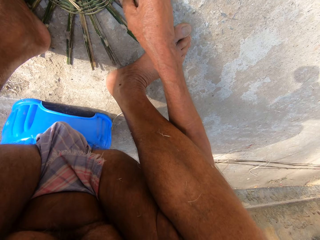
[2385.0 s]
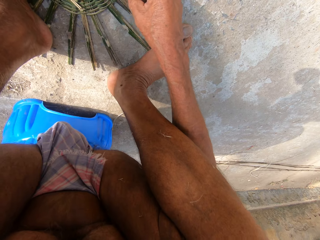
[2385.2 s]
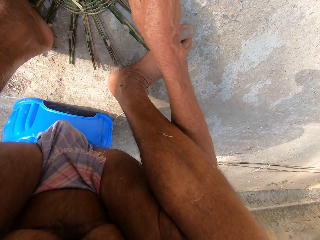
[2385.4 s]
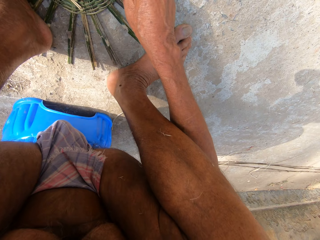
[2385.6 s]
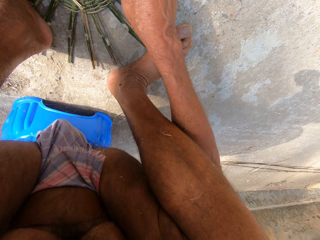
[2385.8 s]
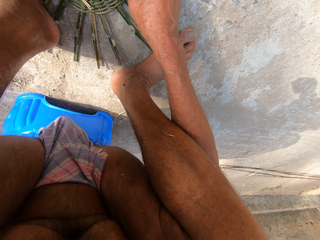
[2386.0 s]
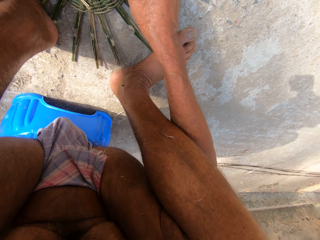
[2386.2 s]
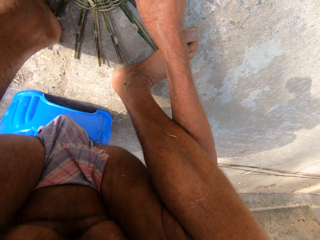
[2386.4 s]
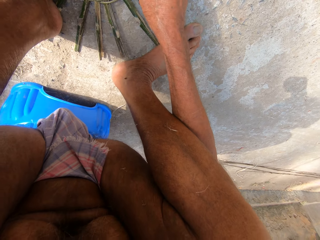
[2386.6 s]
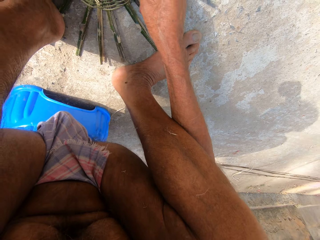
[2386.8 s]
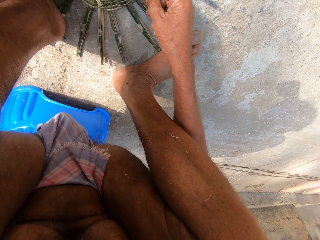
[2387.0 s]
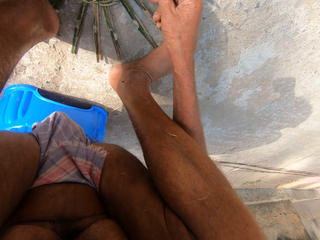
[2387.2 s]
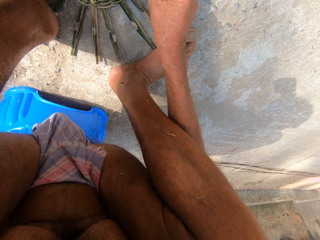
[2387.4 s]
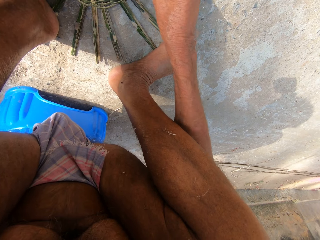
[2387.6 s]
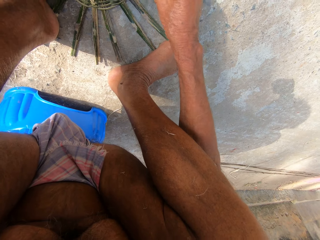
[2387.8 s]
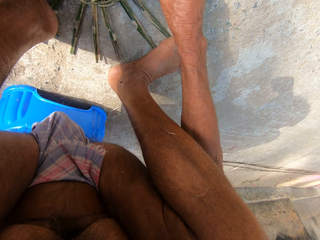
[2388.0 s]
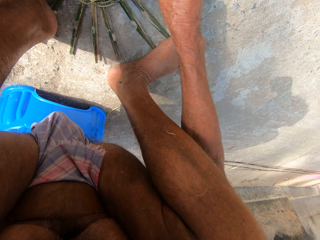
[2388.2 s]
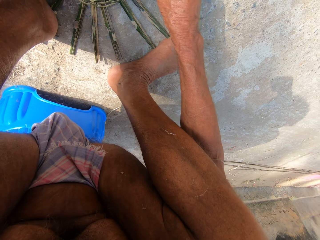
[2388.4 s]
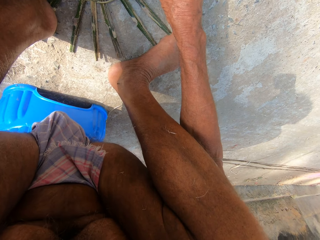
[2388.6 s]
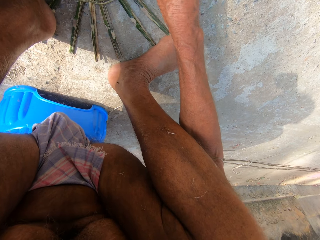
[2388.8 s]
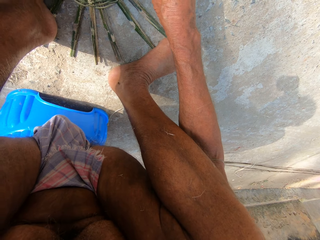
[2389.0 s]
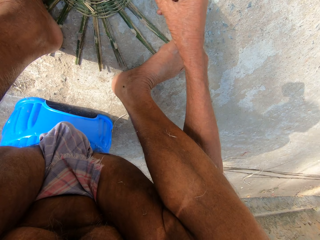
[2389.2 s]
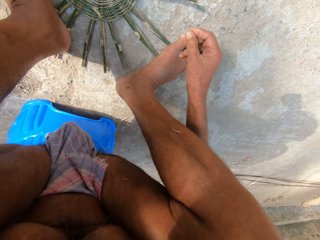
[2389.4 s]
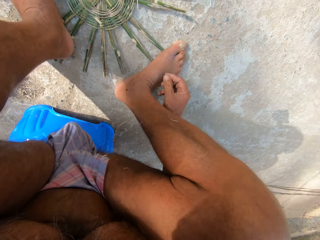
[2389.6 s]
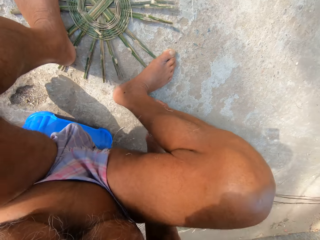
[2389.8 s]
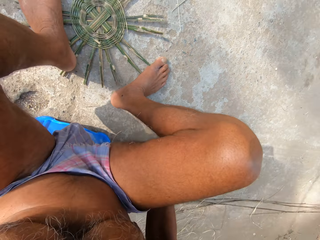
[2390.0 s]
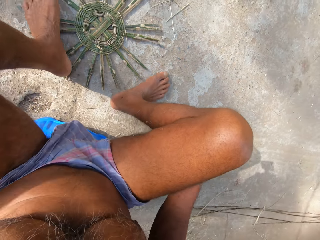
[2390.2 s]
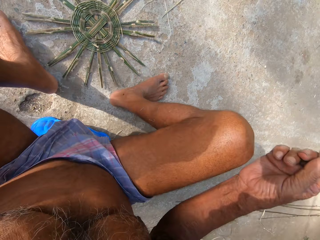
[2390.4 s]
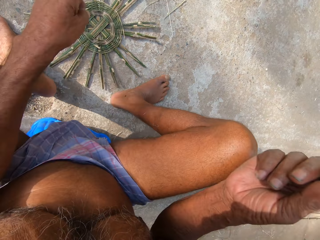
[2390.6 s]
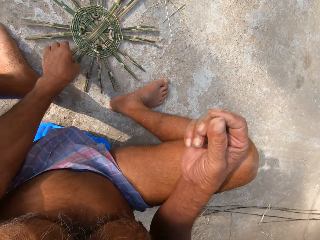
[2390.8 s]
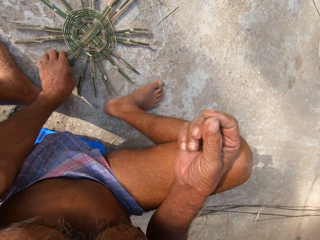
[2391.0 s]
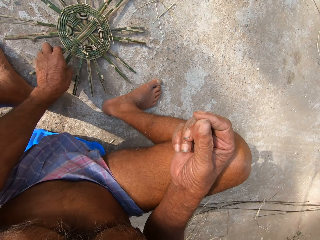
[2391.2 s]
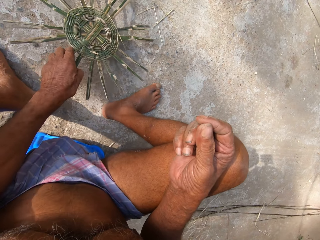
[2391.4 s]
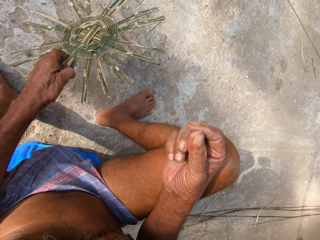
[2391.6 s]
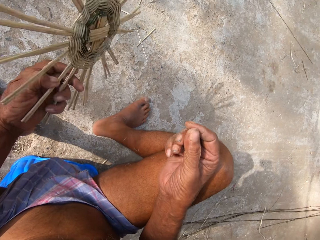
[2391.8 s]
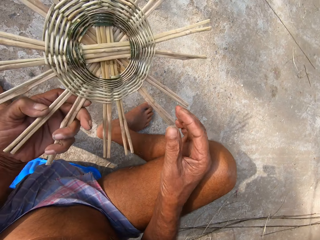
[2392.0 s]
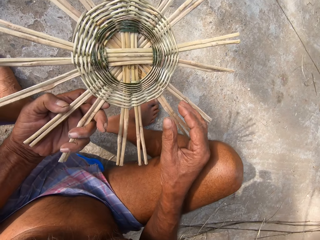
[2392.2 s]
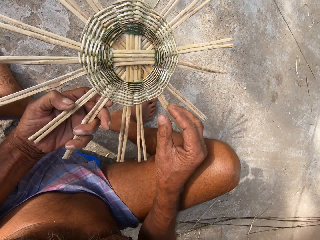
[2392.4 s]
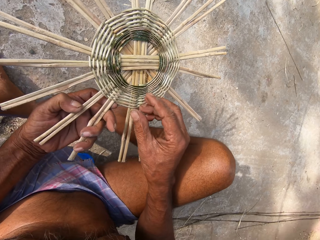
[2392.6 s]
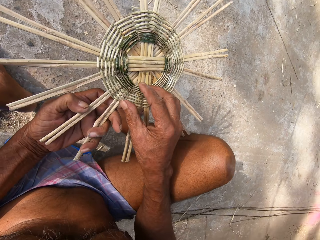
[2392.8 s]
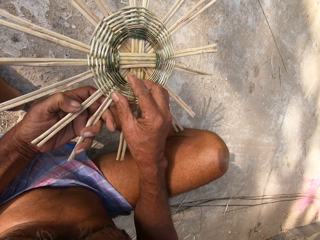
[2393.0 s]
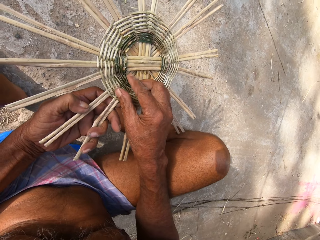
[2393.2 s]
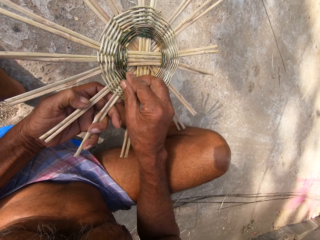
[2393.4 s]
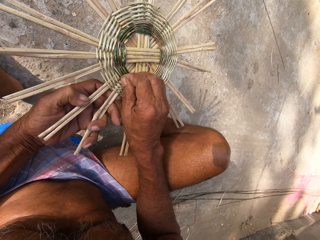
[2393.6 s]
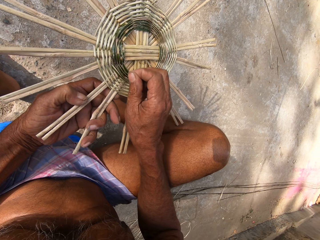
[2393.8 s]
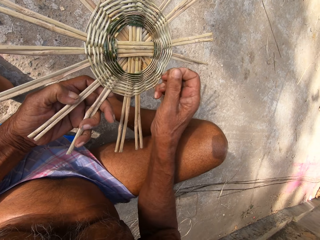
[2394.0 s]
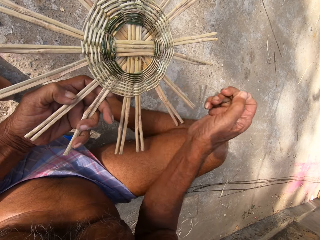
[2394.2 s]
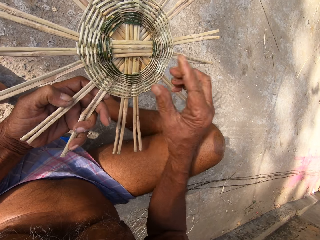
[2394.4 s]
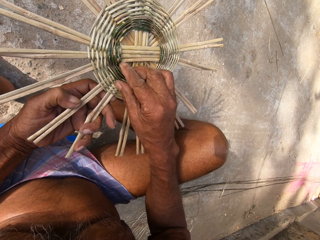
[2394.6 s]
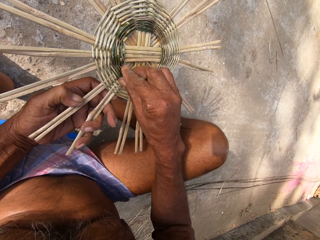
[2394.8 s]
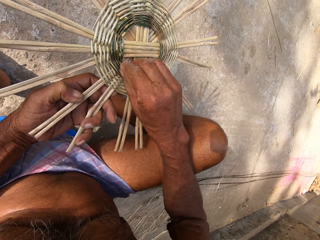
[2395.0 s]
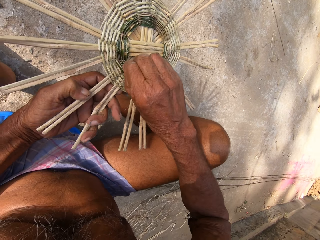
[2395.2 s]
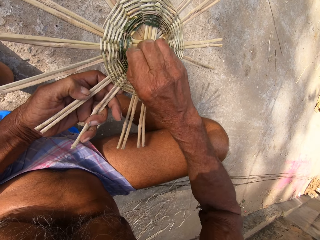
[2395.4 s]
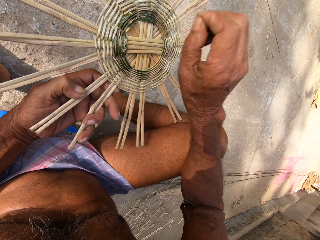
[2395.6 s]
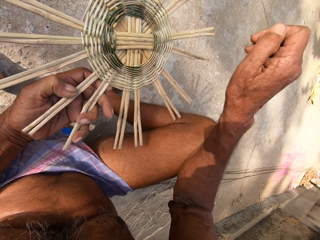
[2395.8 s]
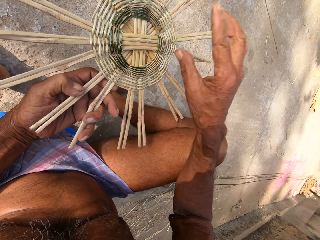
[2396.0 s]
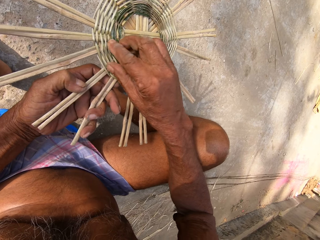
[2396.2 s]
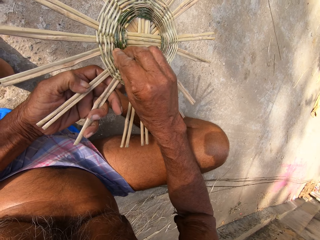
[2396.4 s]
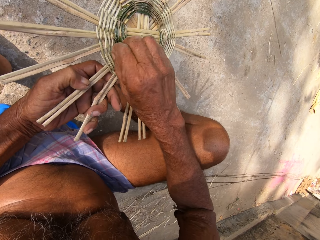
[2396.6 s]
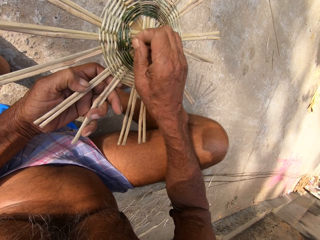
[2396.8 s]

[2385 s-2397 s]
The camera wearer looks around. He picks the woven bamboo or unfinished basket from the floor with his left hand. He peels off tiny strands of bamboo from the woven bamboo with his right hand. He stares at the unfinished basket.

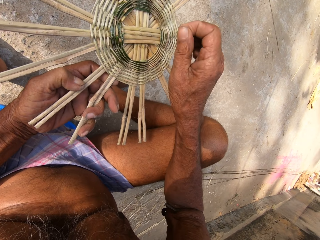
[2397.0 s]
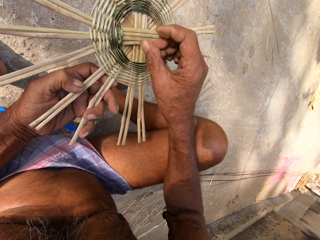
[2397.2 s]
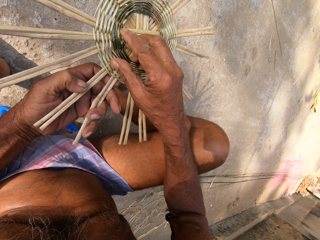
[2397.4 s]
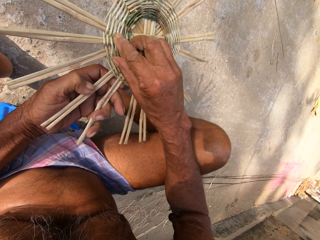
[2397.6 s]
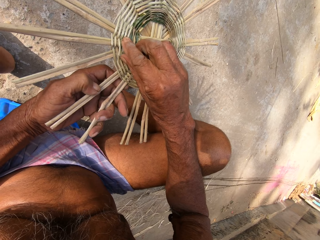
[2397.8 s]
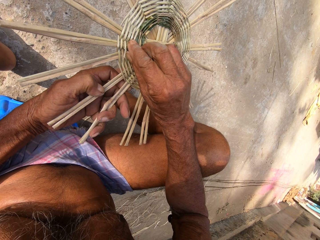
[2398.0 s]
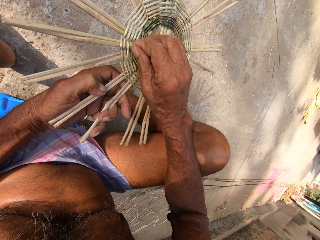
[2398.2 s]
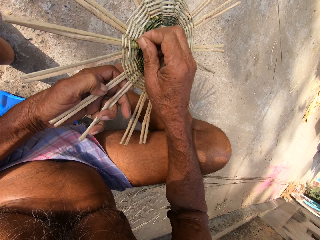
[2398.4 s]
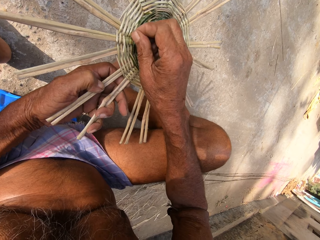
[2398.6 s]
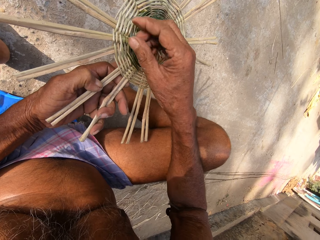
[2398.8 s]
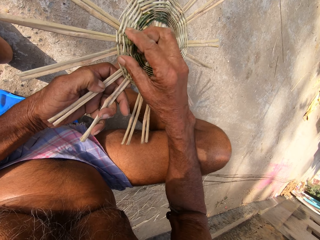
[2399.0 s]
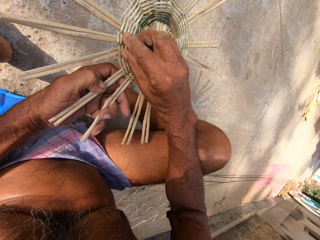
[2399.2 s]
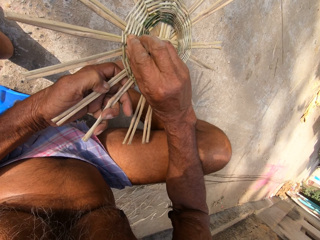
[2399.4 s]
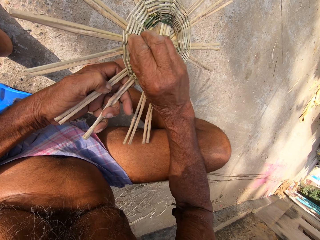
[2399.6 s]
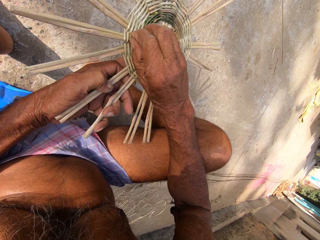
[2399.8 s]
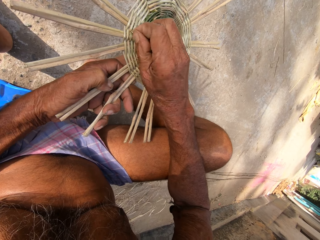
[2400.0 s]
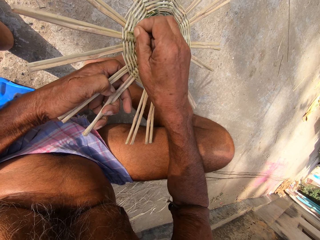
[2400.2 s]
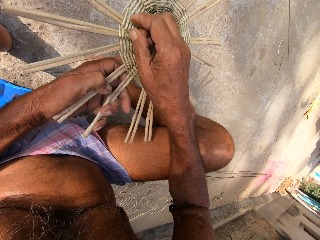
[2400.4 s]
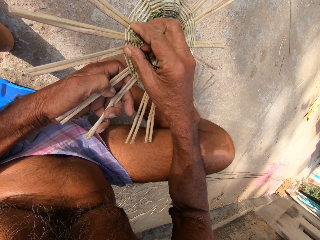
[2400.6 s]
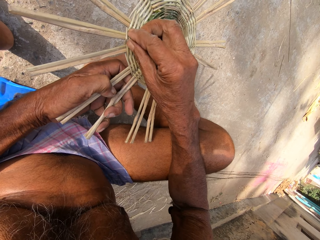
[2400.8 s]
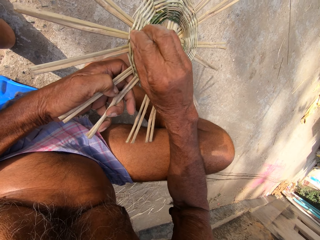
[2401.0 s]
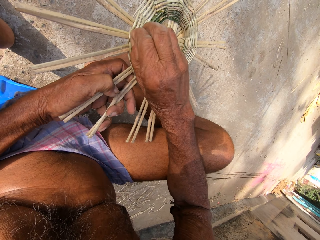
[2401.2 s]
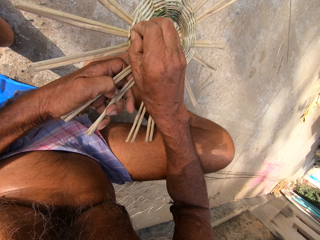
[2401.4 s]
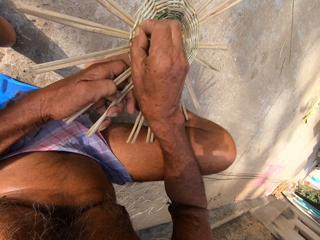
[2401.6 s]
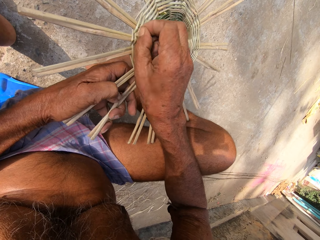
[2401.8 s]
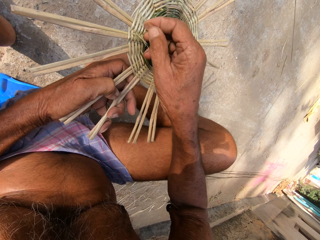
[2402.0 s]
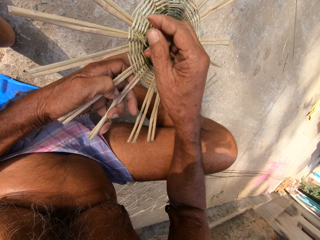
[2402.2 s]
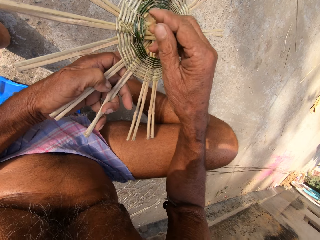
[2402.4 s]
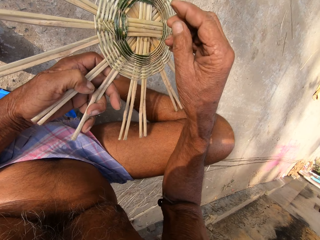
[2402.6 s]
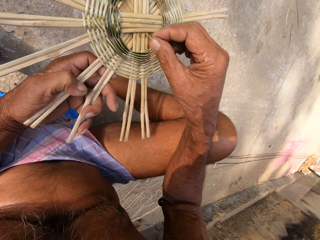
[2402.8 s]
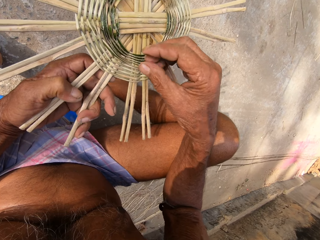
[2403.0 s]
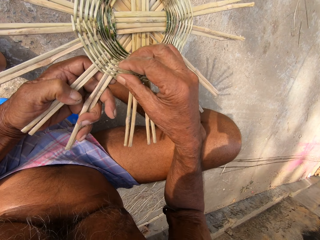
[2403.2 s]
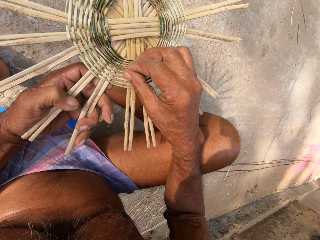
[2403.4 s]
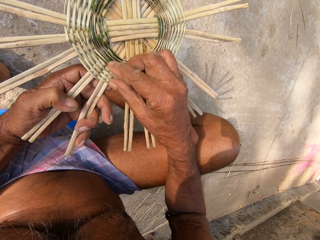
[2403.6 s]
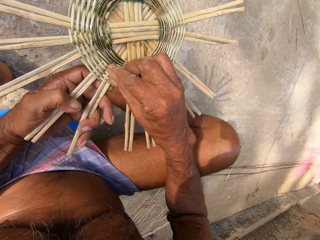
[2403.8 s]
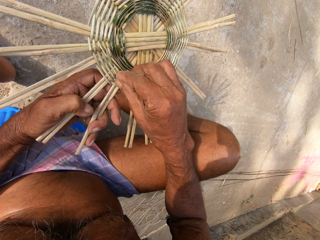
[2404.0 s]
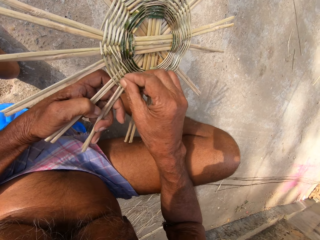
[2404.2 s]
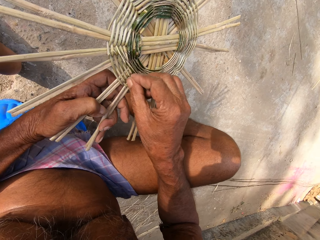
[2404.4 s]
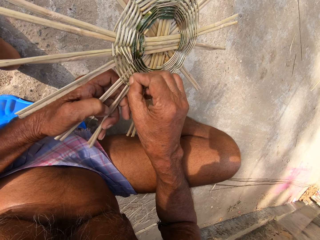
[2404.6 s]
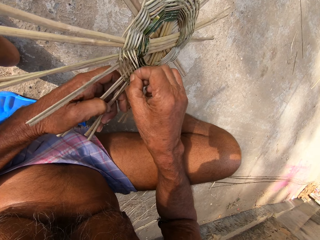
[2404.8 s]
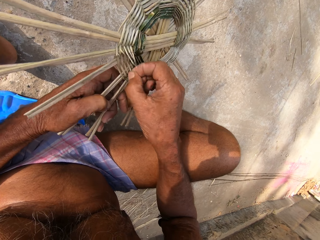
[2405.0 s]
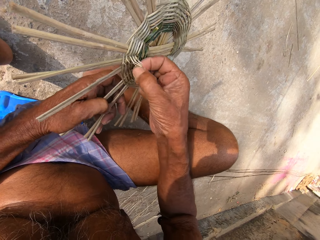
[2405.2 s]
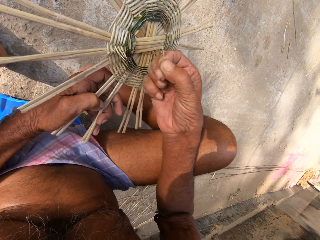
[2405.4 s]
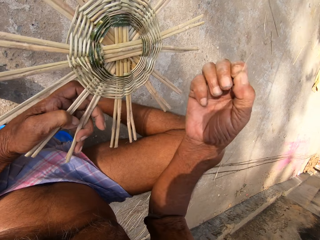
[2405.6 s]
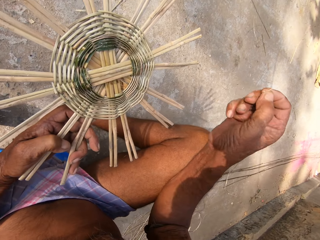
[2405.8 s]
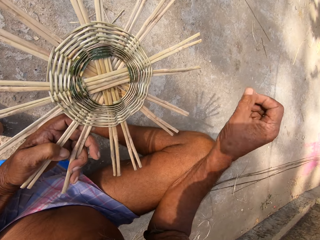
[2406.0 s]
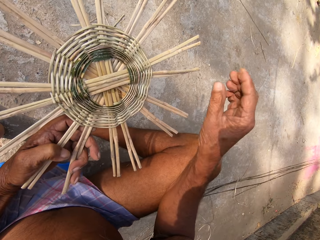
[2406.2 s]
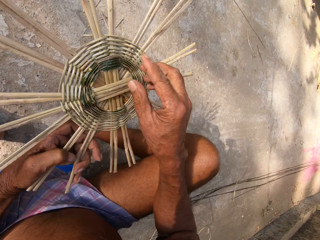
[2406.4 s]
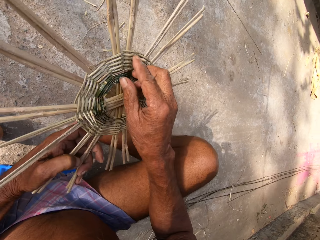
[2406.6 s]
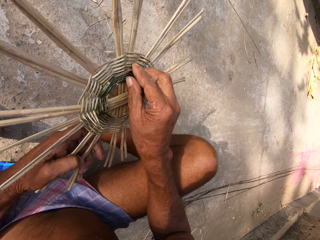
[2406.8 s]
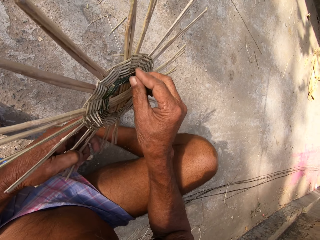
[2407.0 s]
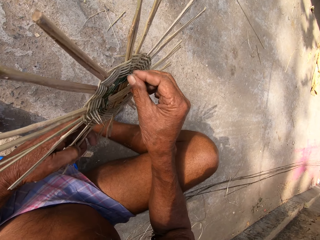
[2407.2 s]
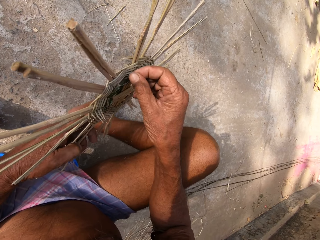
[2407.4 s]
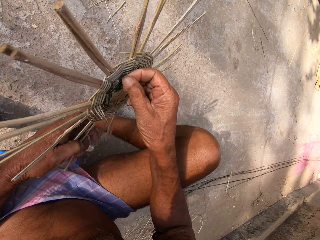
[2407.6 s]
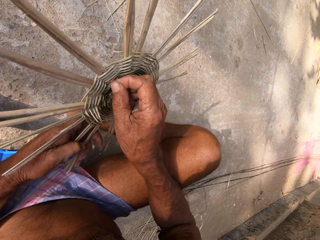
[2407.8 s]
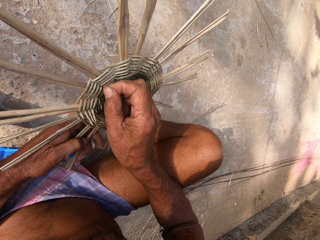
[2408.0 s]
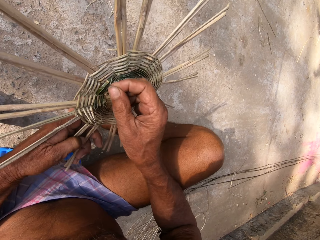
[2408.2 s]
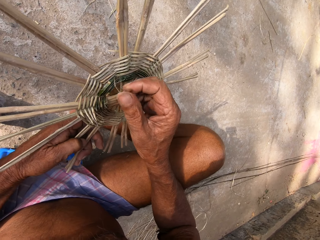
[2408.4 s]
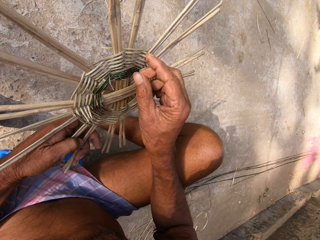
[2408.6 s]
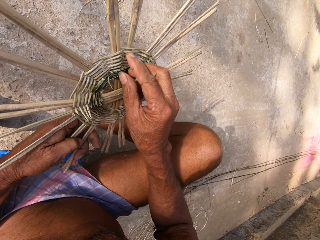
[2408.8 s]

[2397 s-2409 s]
The camera wearer picks something from the unfinished basket. They pick something from the unfinished basket again.
